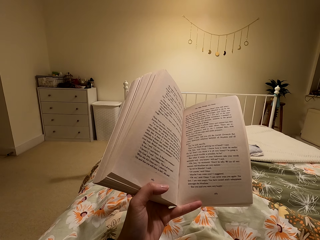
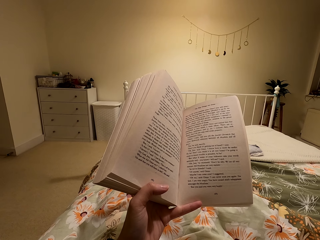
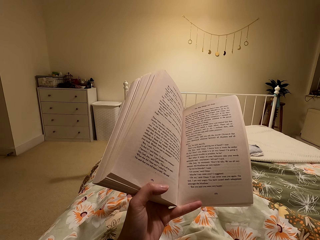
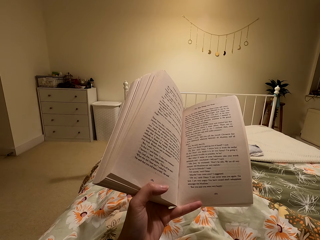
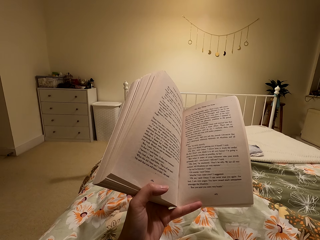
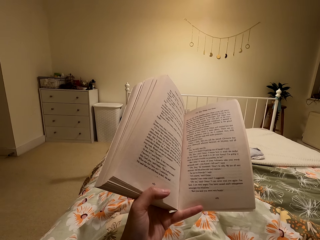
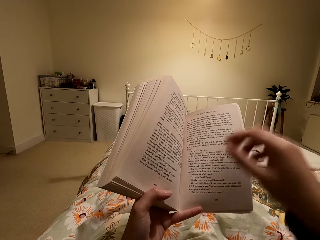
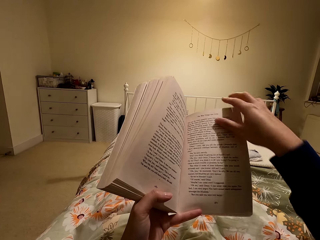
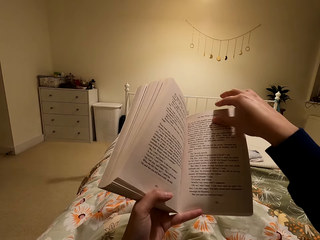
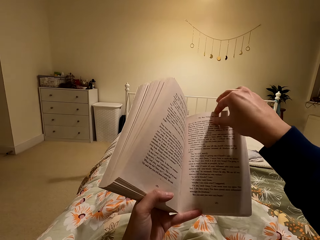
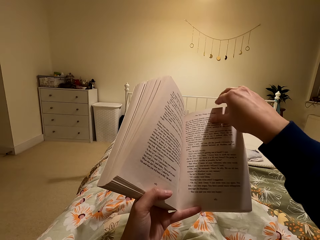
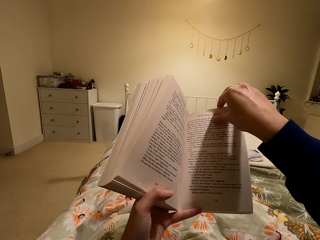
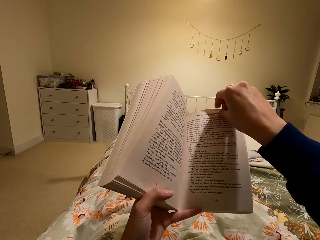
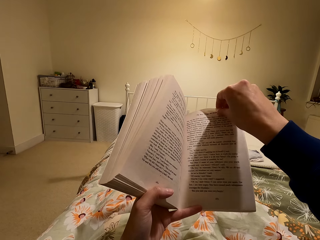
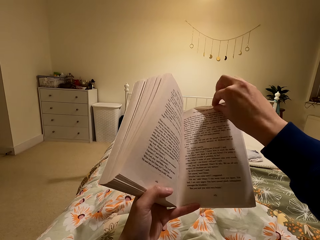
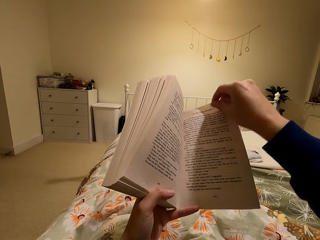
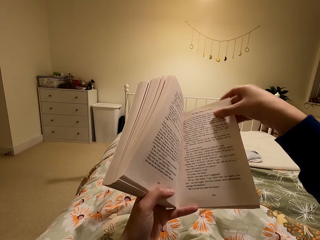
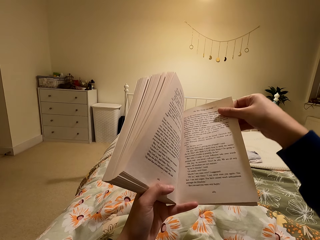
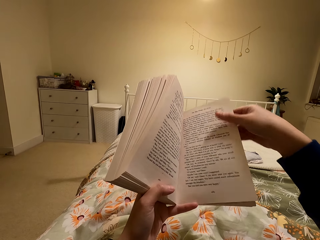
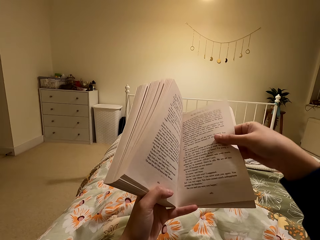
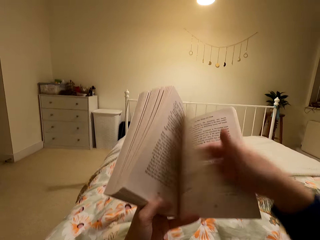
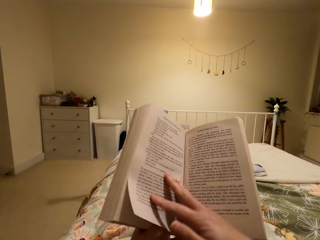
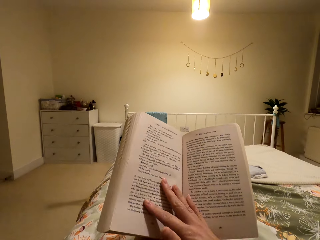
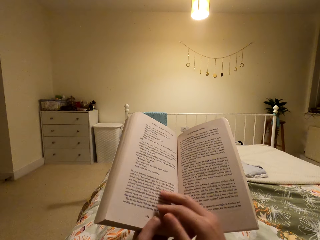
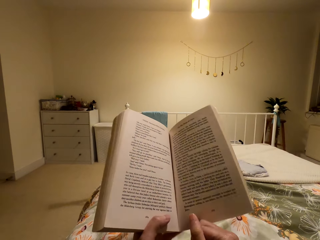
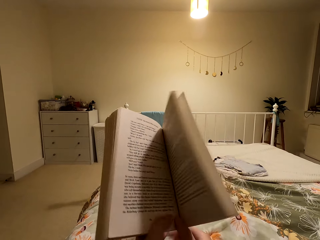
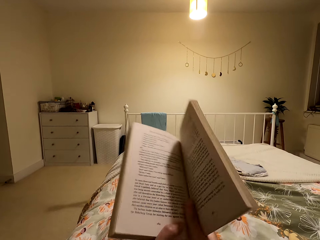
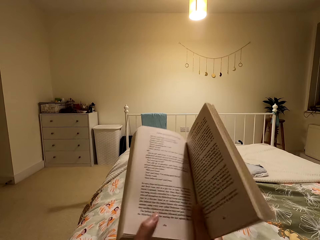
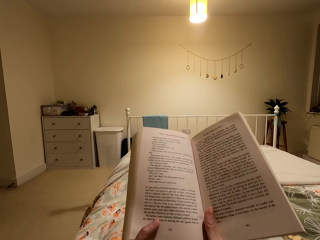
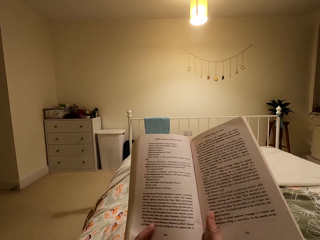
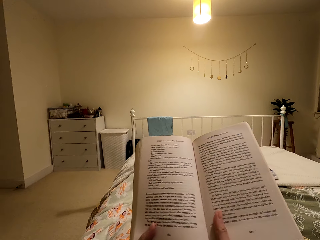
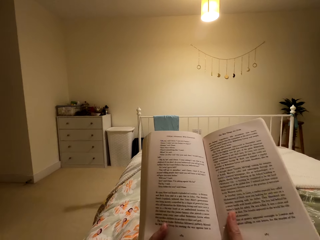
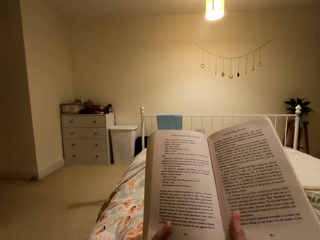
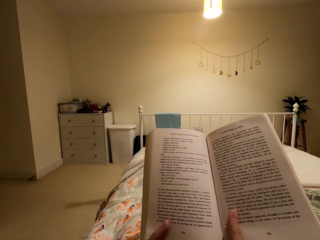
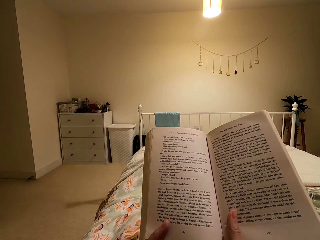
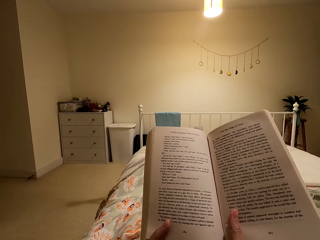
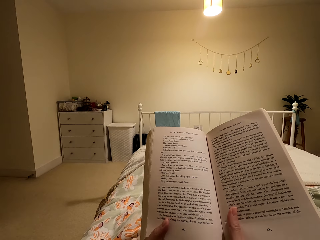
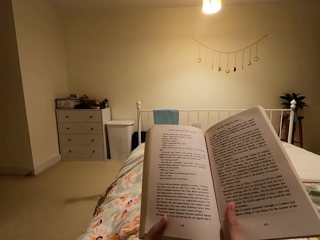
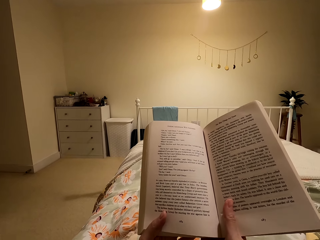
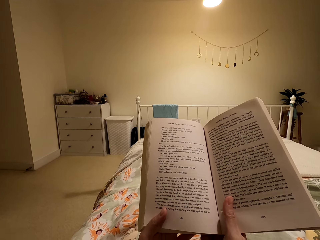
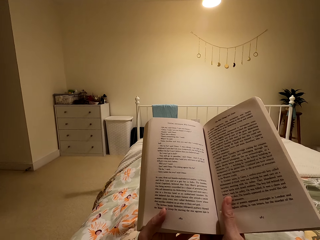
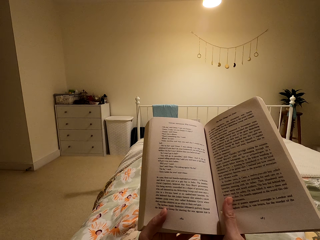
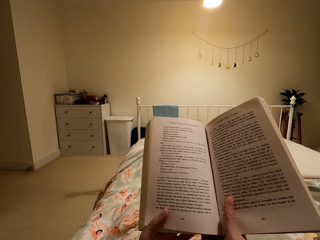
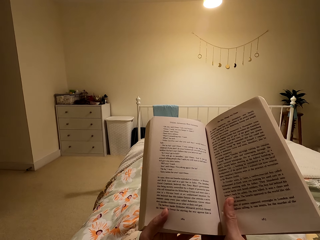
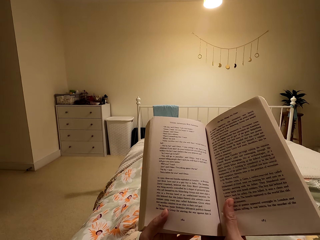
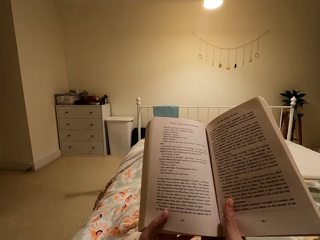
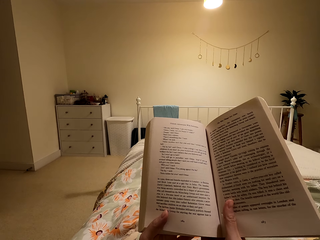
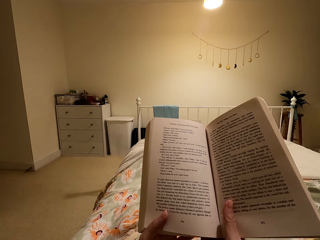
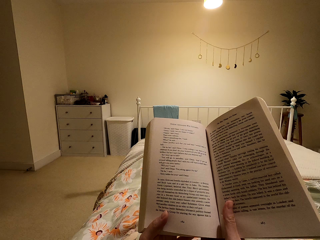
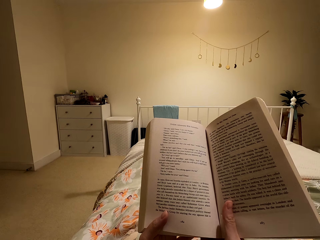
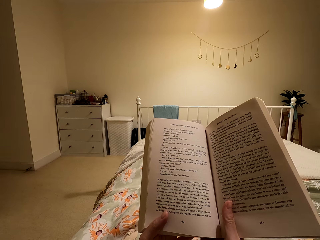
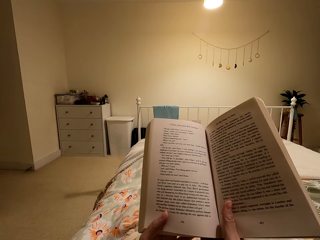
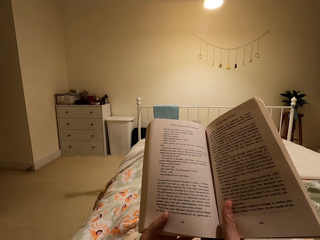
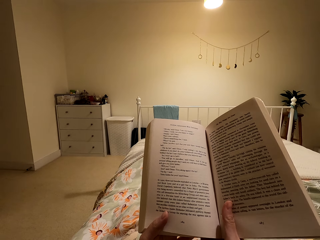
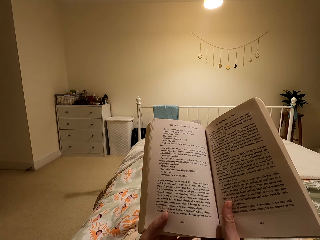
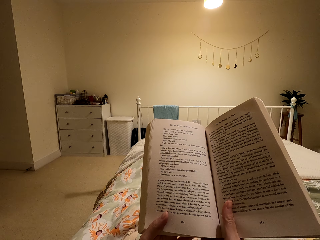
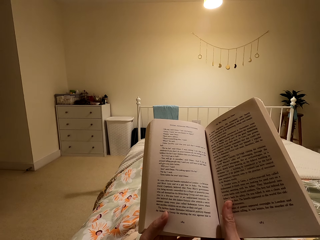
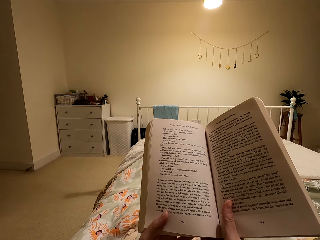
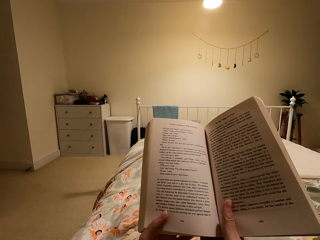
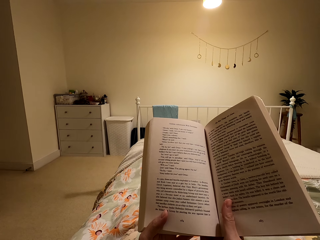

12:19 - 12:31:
The camera wearer turns the page. They read the book.

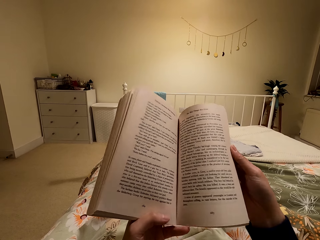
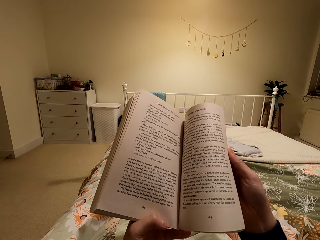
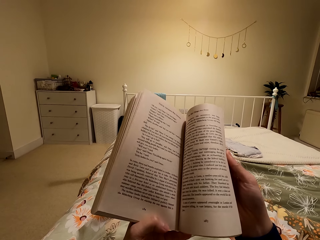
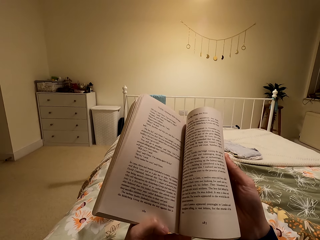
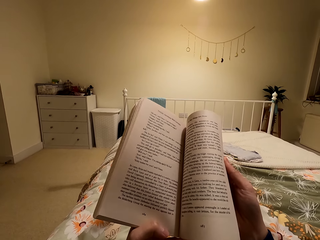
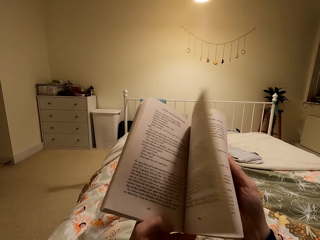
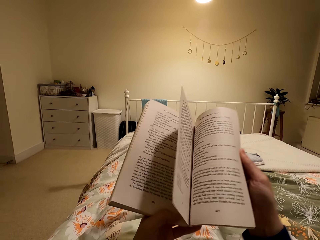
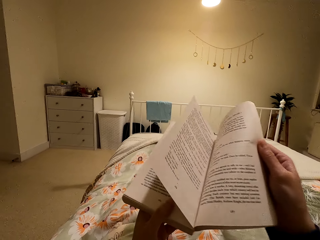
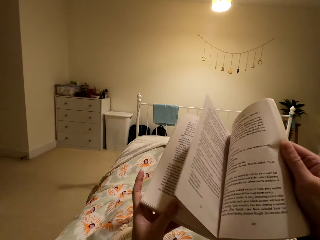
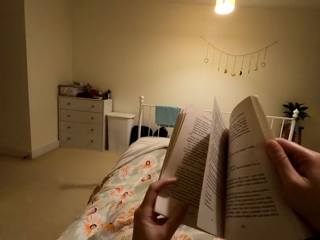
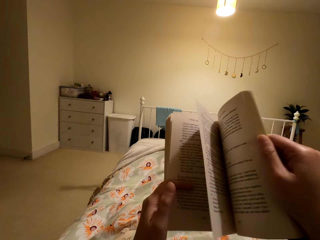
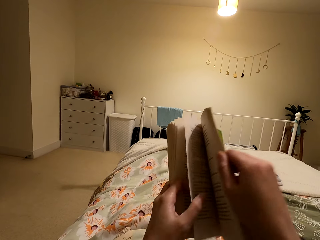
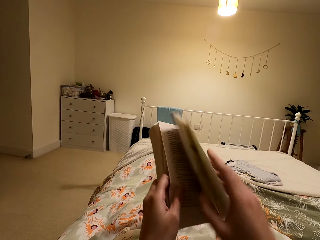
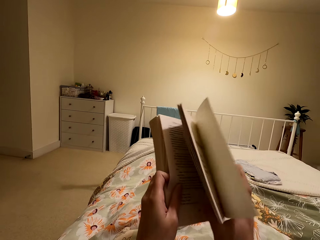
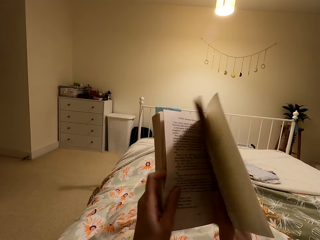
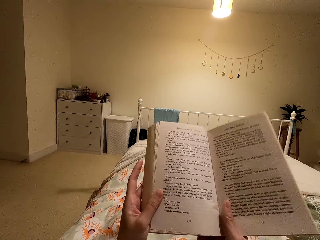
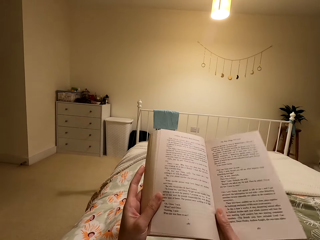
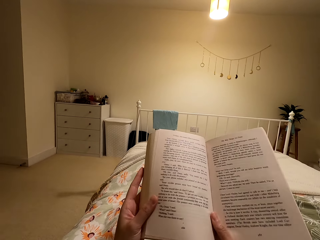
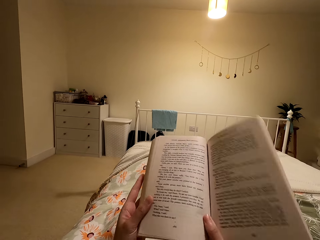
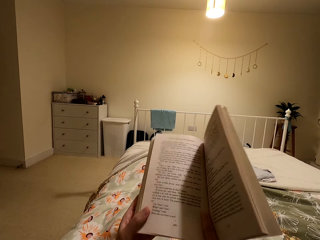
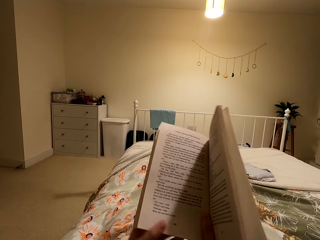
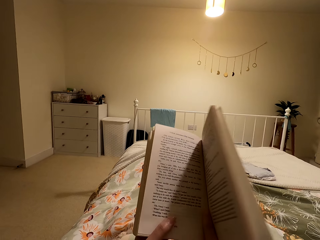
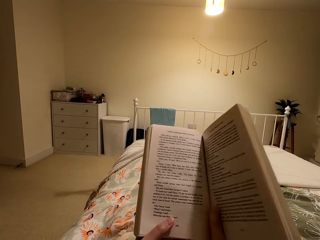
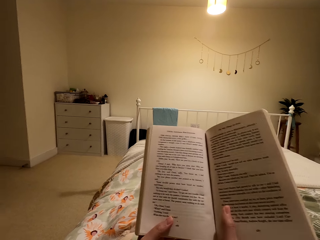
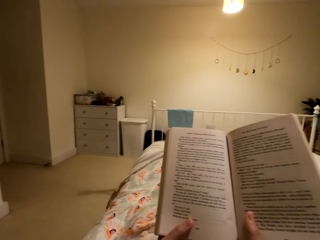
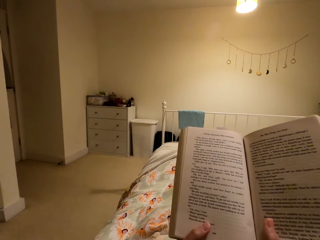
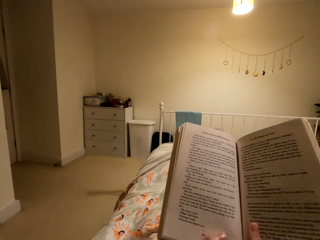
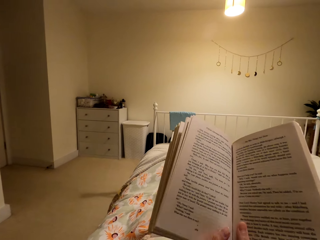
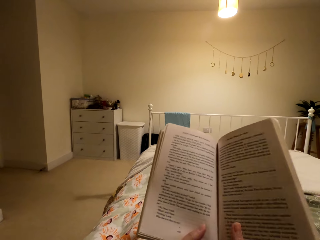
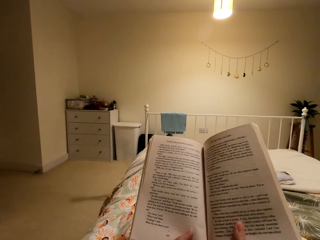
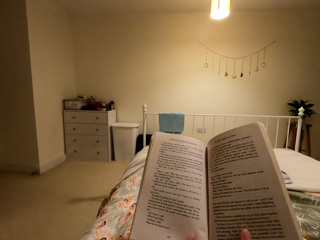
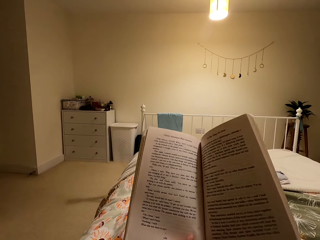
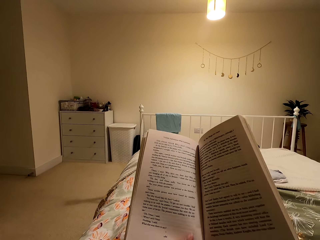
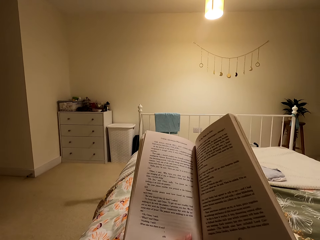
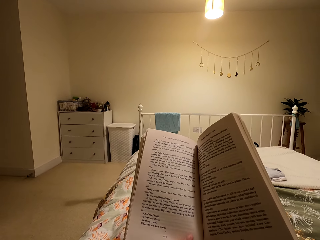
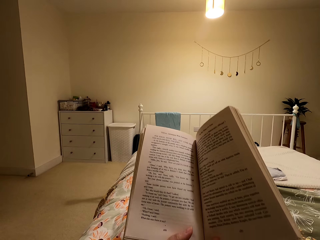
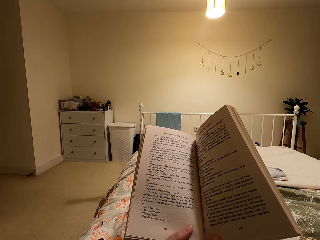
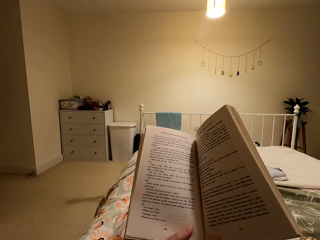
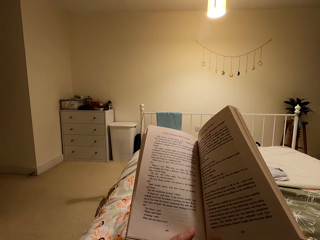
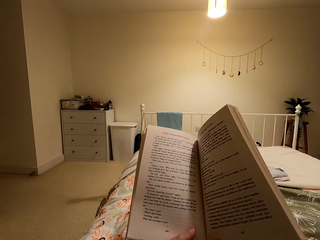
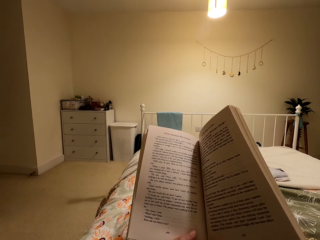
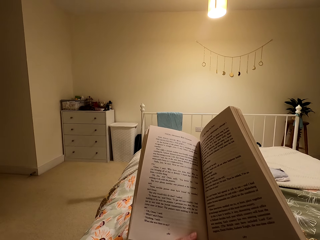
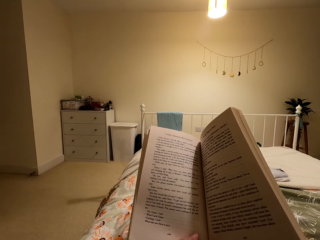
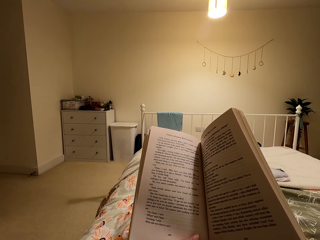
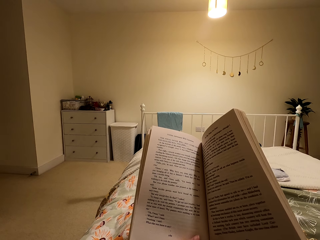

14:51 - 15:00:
The camera wearer opens the next page of the book. They read the book.
